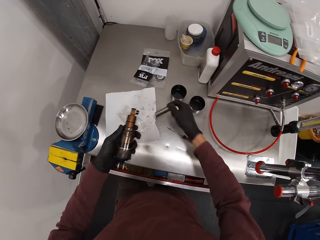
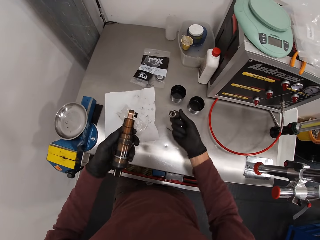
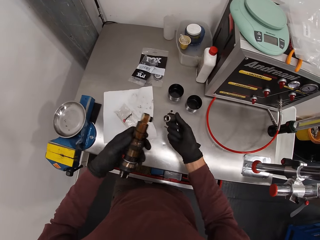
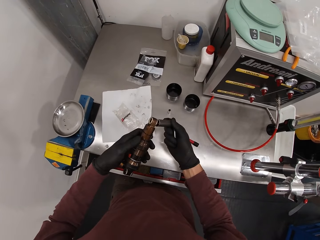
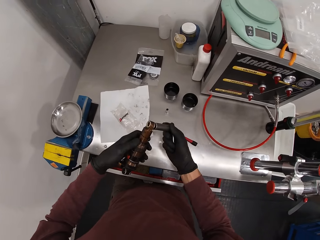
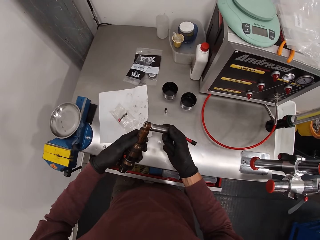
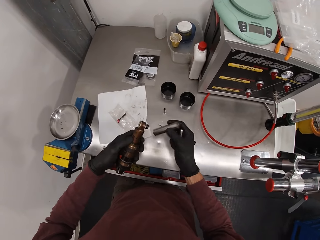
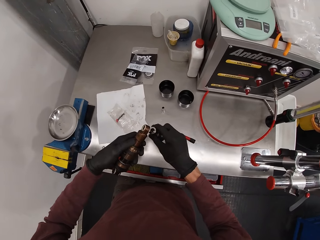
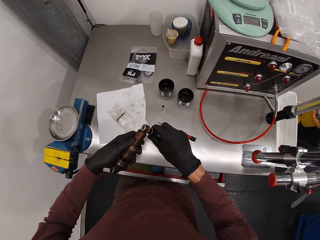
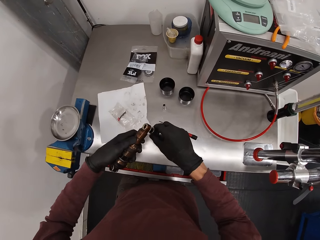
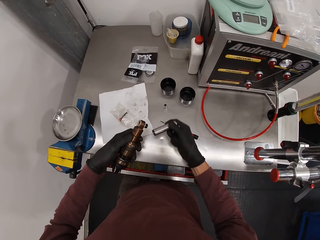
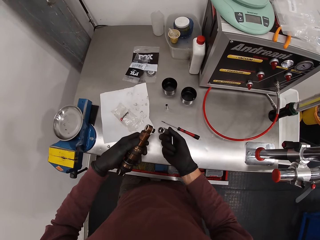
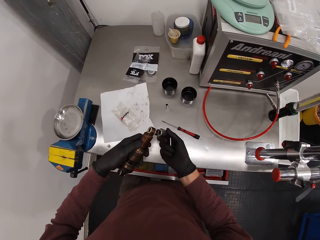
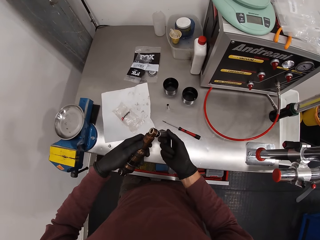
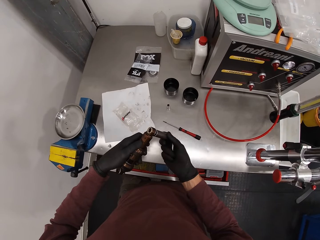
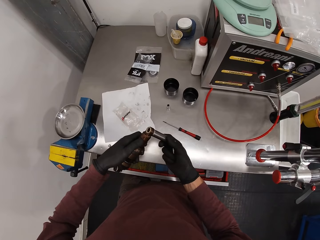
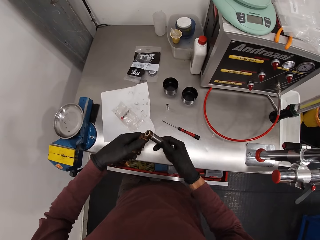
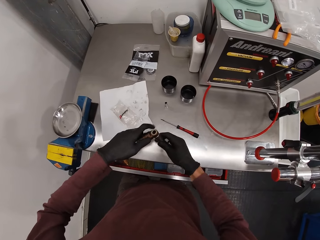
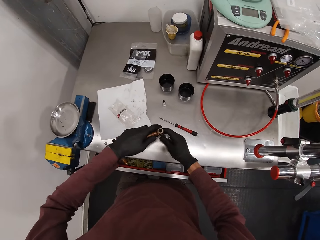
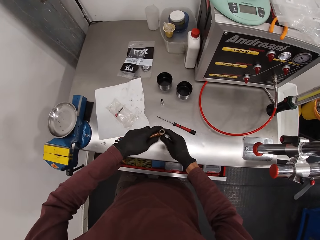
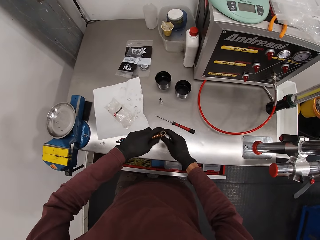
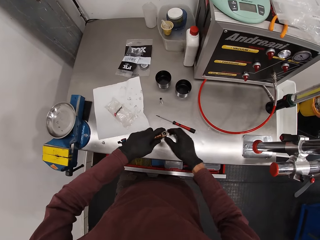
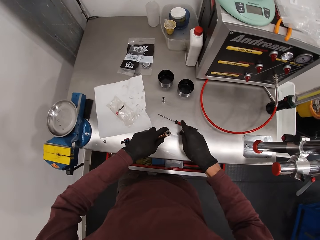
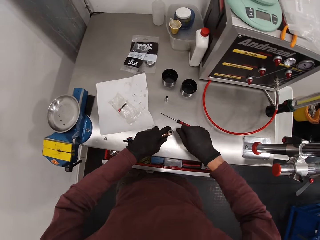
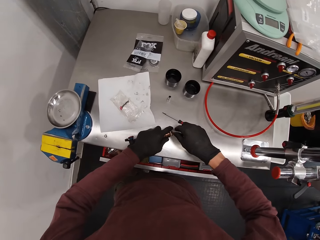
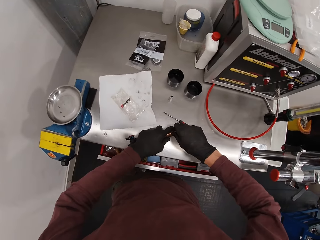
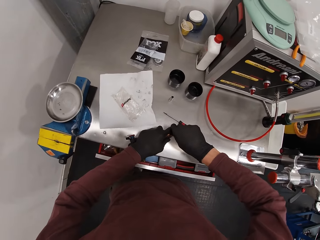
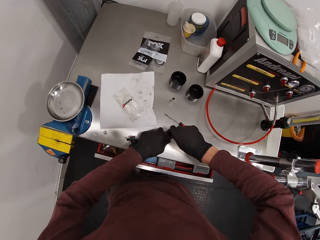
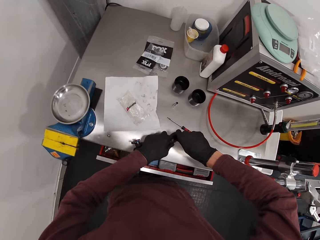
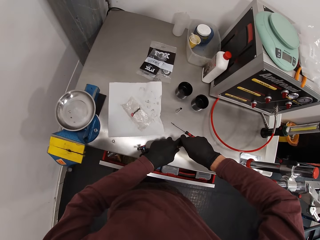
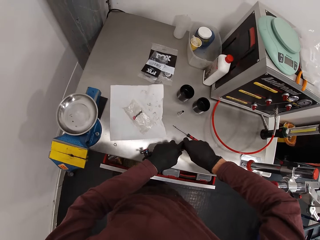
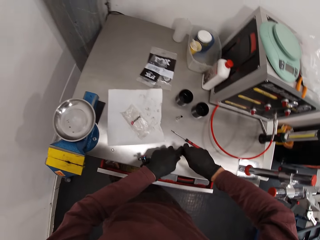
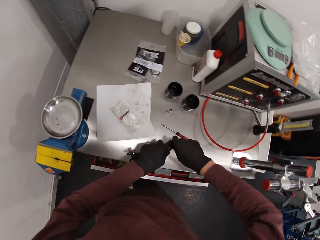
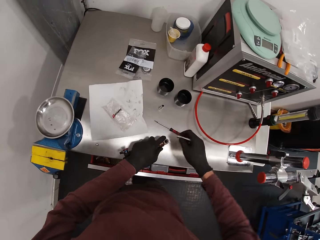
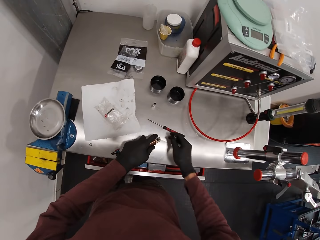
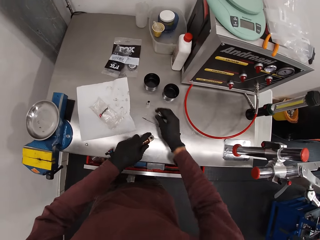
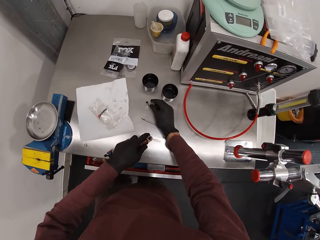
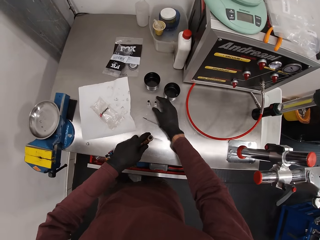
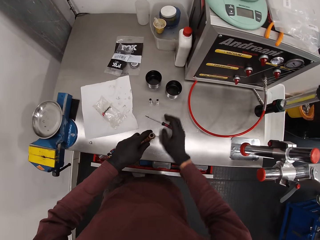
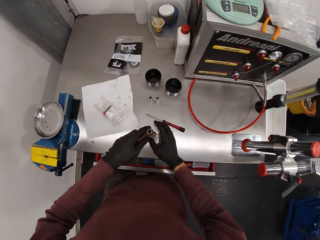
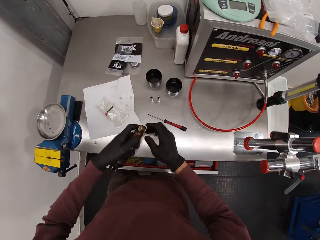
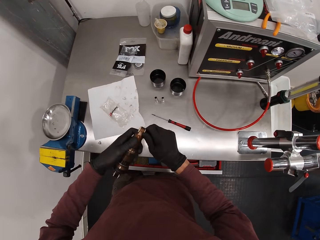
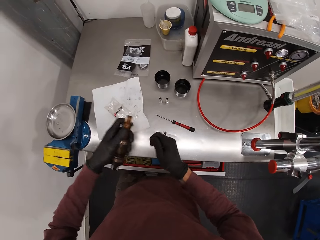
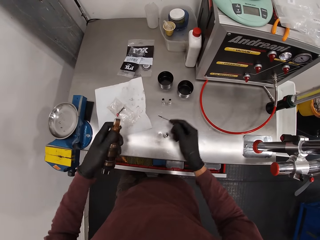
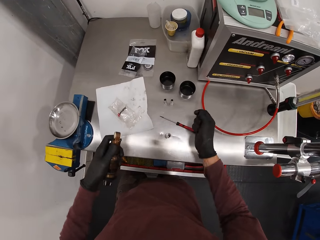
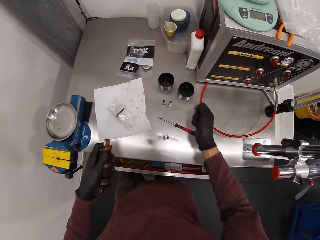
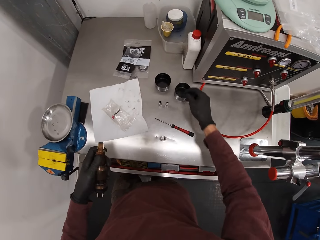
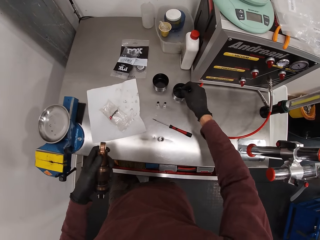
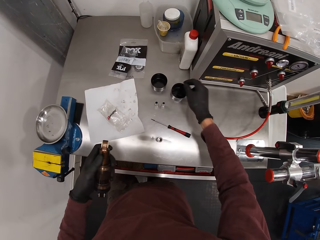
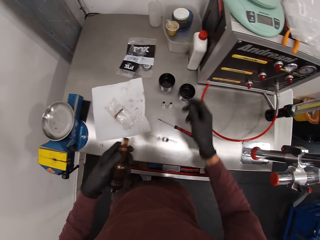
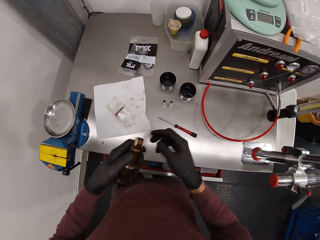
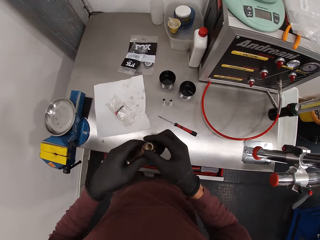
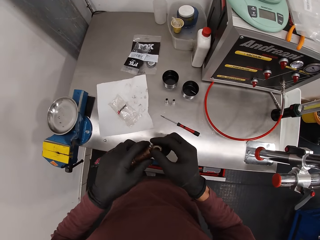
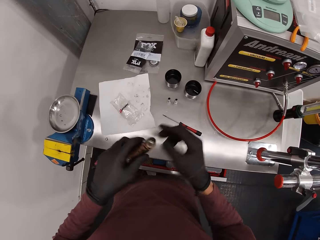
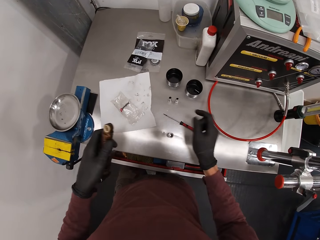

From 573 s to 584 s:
The camera wearer takes the bolt from the table with his right hand. He fixes the bolt to the fox float with his right hand. He places the bolt on the table with both hands. He puts the bolt on the eyelet of the fox float with his right hand. He drops the bolt on the table with his right hand. He holds something. He removes a part of the fox float with his right hand. He drops the part of the fox float into a container with his right hand. He holds something.

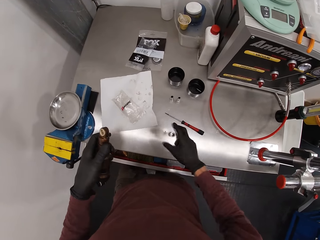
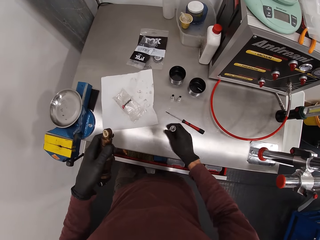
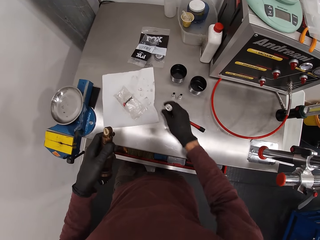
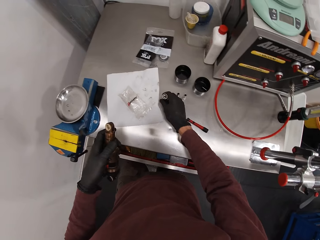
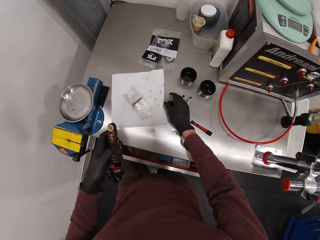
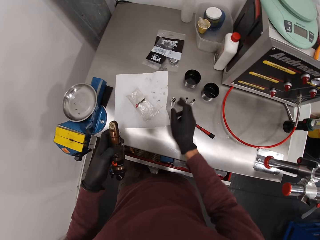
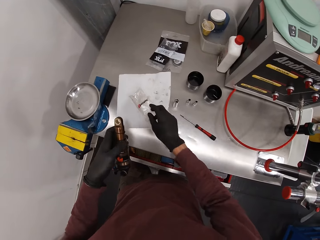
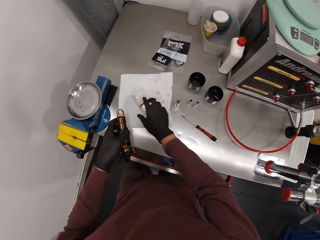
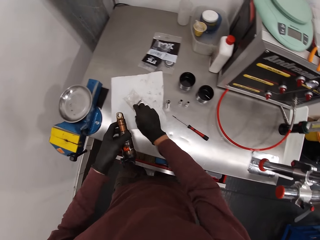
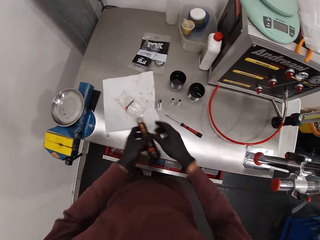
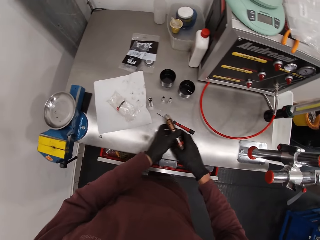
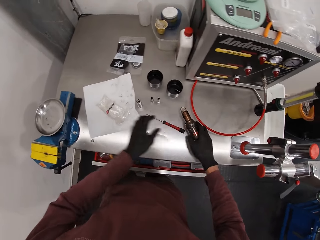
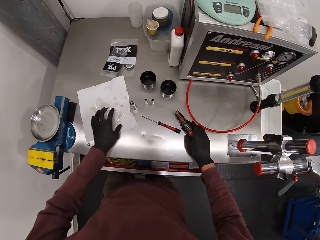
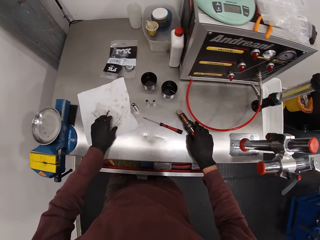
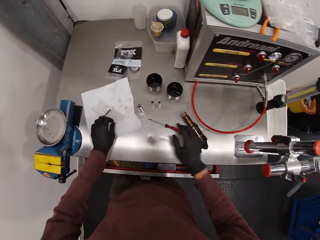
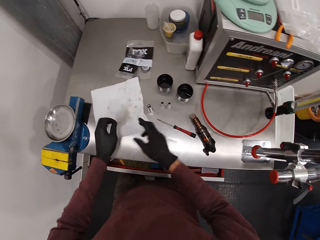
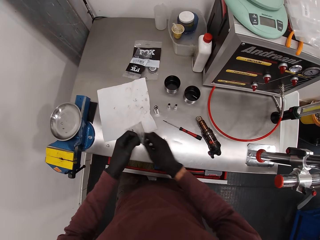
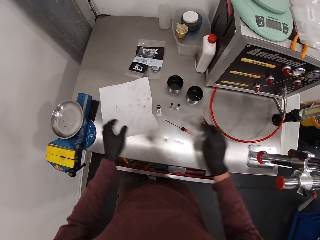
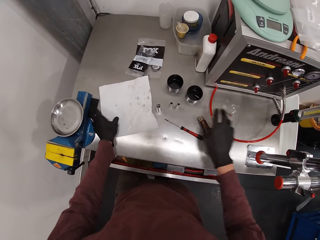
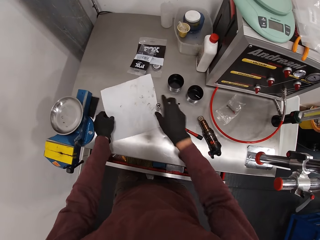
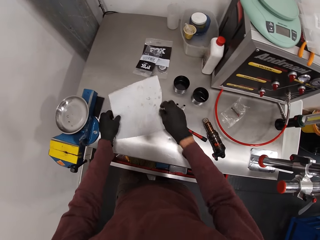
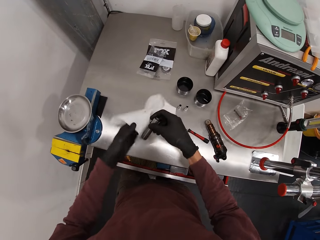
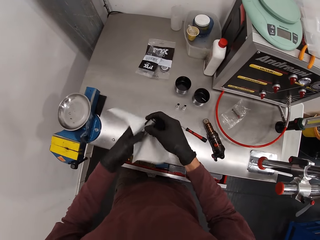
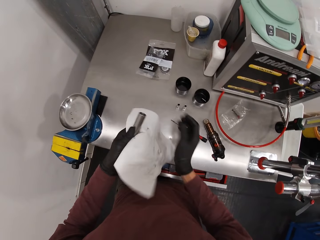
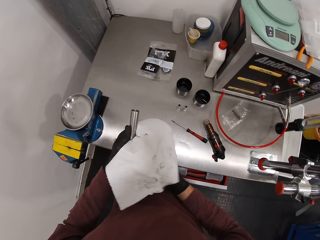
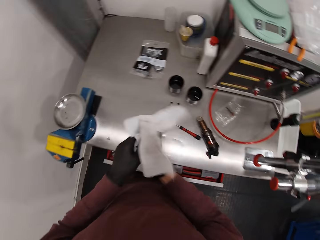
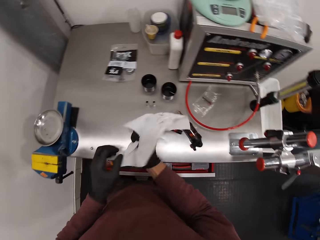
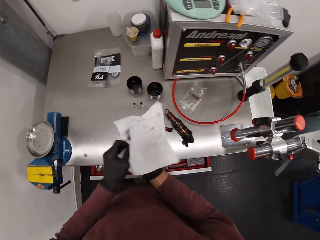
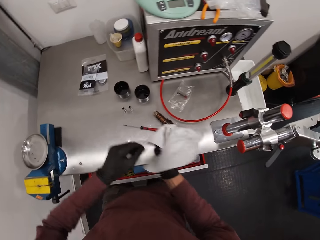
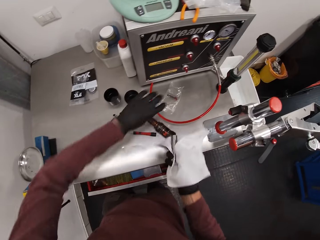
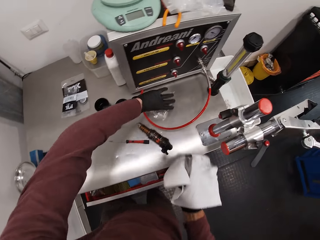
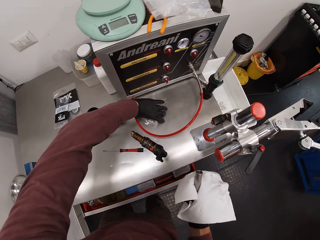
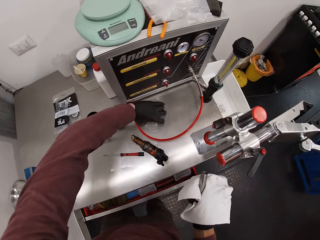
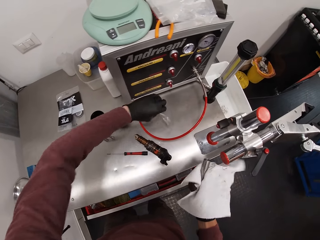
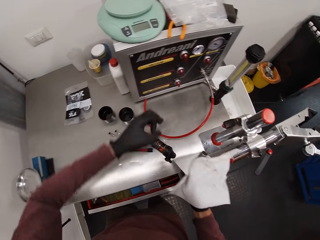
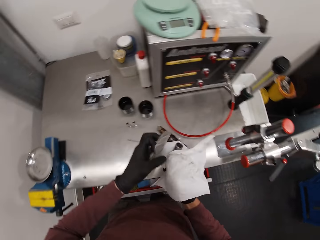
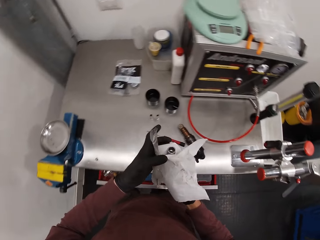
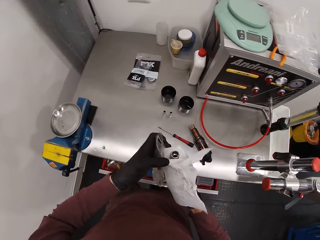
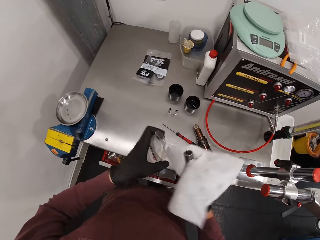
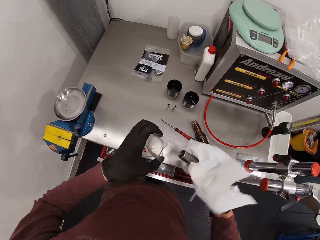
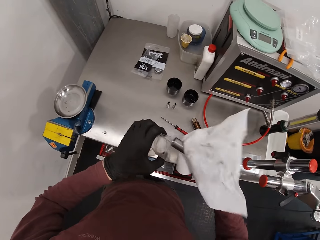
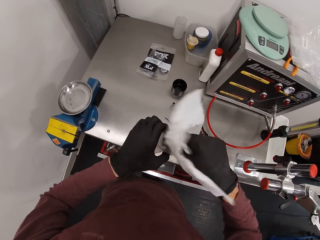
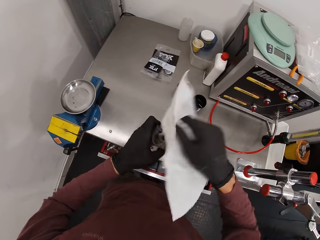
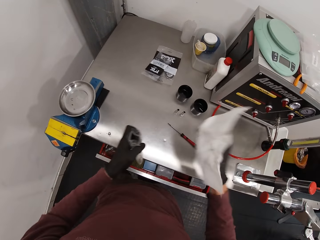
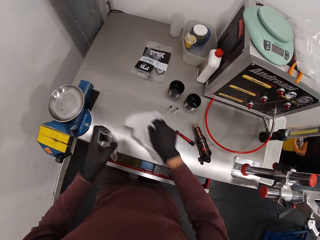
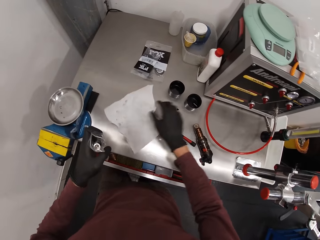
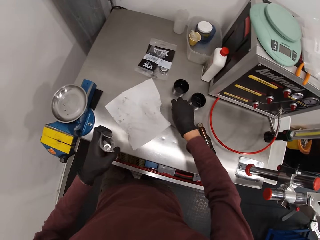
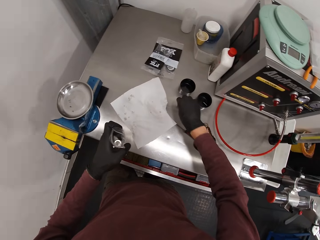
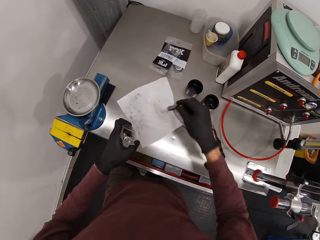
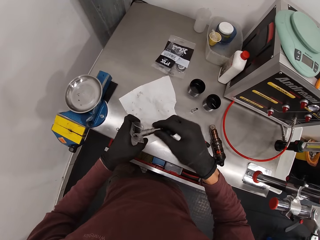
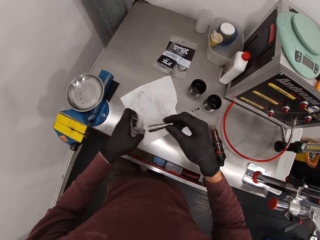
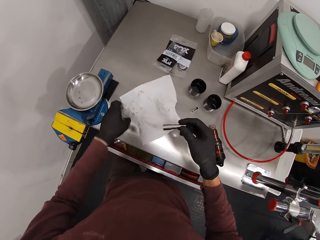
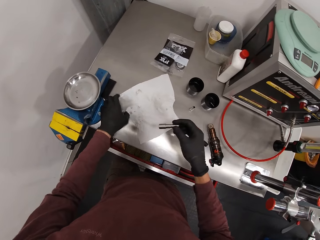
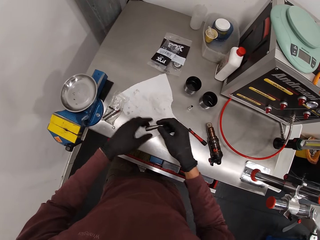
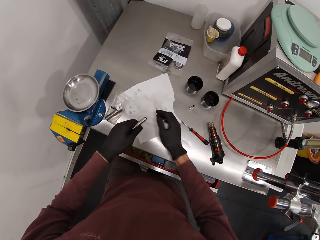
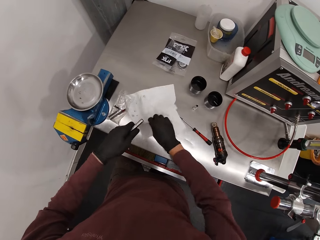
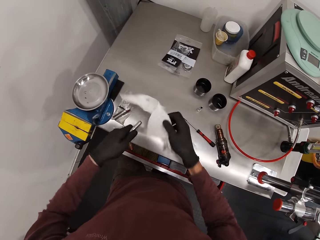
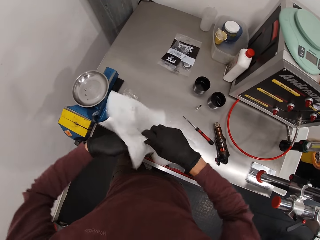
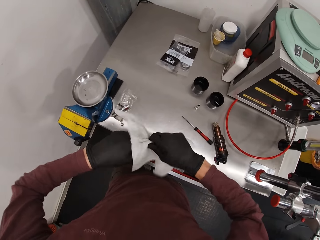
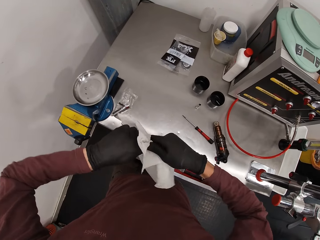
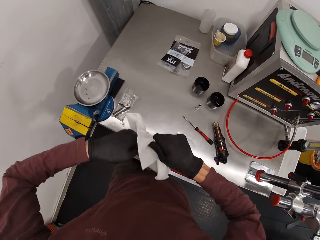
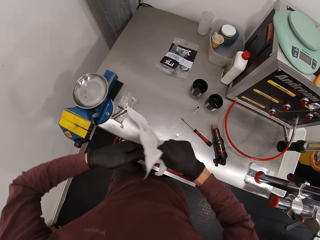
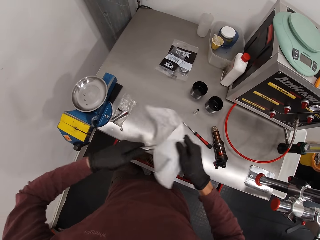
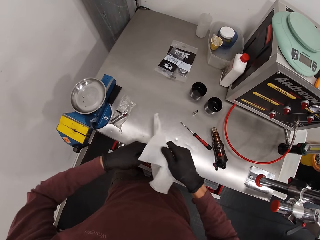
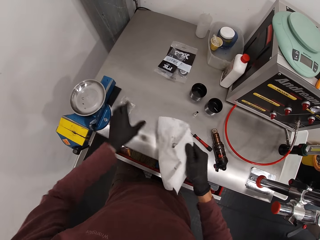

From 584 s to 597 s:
The camera wearer adjusts the position of the bolts on the table with his right hand. He picks up the metal and puts the metal down. He touches the paper. He transfers the fox float from his left hand to his right hand. He drops the fox float on the table with his right hand. He takes the nylon or plastic paper from the serviette with his left hand. He transfers the nylon from his left hand to his right hand. He drops the nylon on the table with his right hand. He takes the serviette from the table with his left hand. He takes the bolt from the table with his right hand. He transfers the bolt from his right hand to his left hand. He cleans the bolt with the serviette in his right hand. He takes the nylon from the table with his left hand. He holds the plastic paper. He puts the bolt inside the nylon with his right hand. He drops the serviette on the table with his right hand. He takes the bolts from the table with his right hand. He holds the metal. He drops the nylon on the table with his left hand. He transfers the bolt from his right hand to his left hand. He holds the metal with the left hand. He takes the serviette from the table with his right hand. He cleans the bolt with the serviette with both hands.
